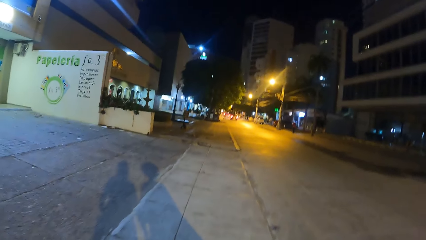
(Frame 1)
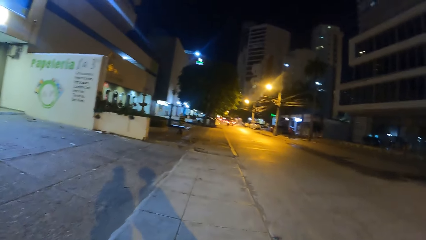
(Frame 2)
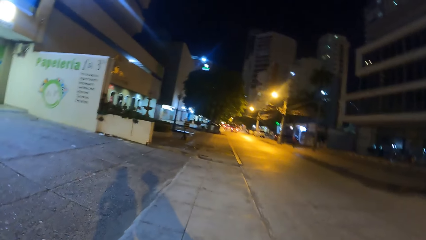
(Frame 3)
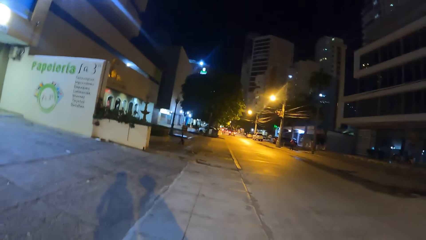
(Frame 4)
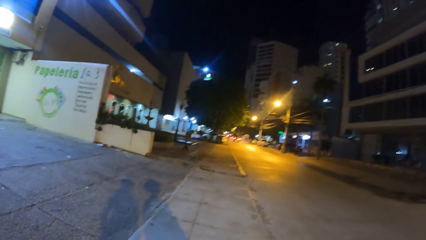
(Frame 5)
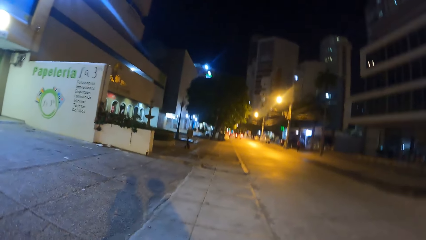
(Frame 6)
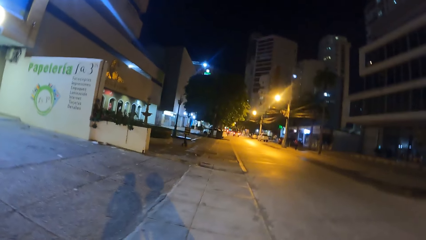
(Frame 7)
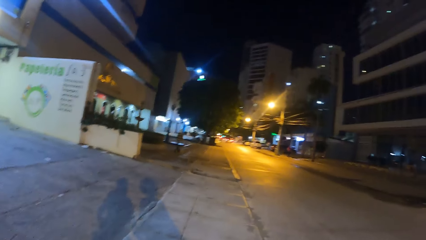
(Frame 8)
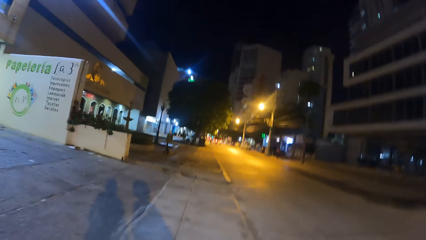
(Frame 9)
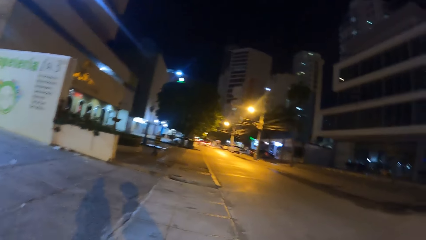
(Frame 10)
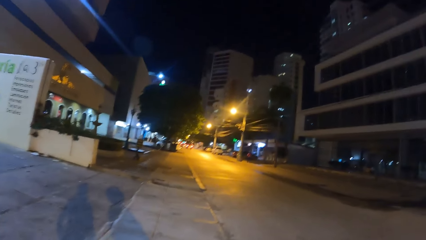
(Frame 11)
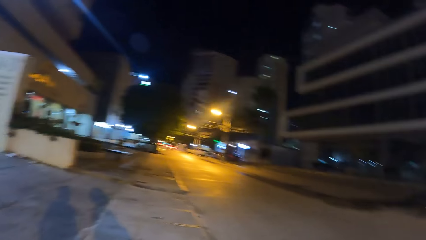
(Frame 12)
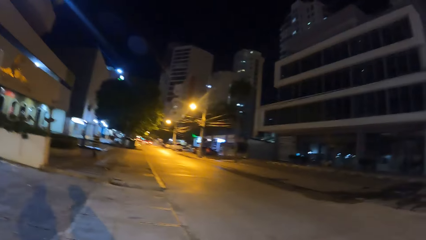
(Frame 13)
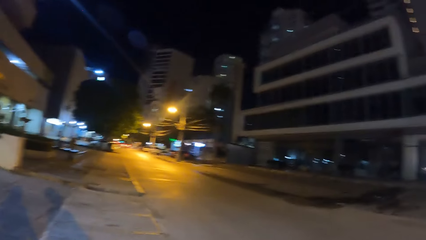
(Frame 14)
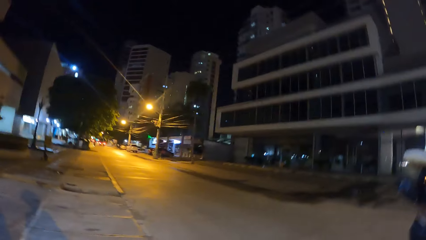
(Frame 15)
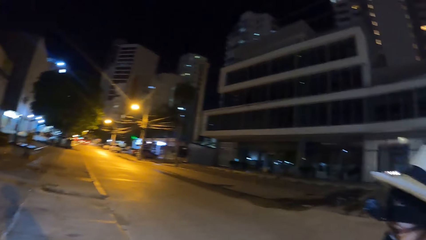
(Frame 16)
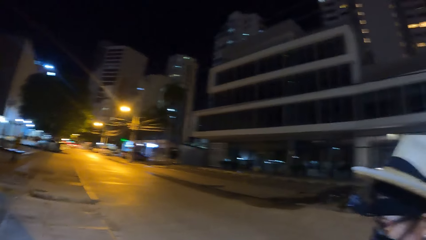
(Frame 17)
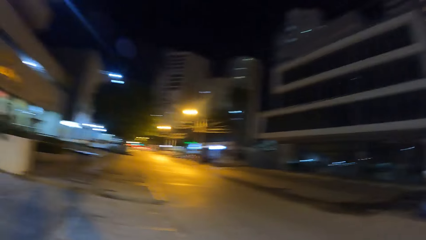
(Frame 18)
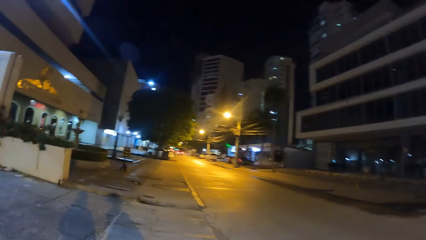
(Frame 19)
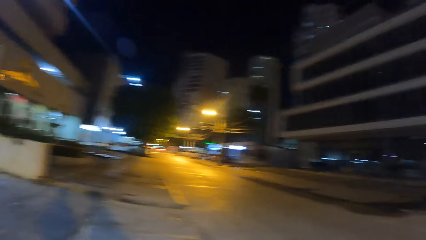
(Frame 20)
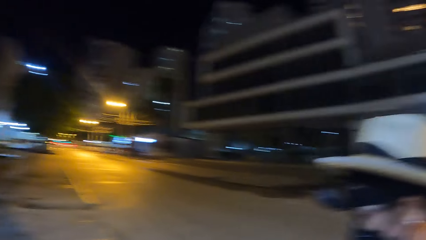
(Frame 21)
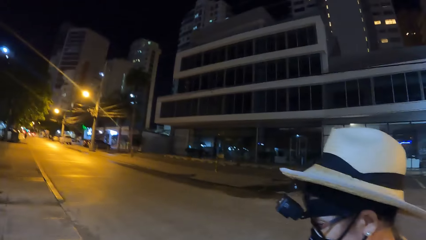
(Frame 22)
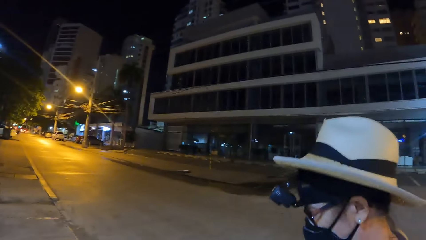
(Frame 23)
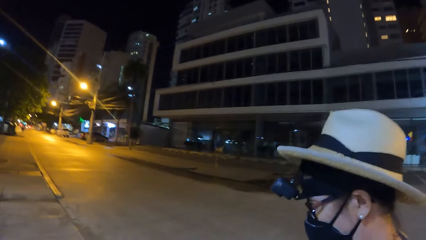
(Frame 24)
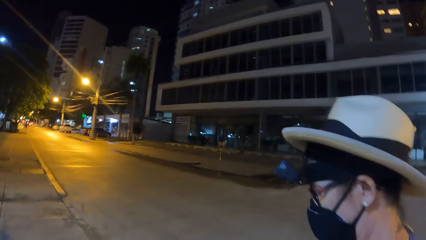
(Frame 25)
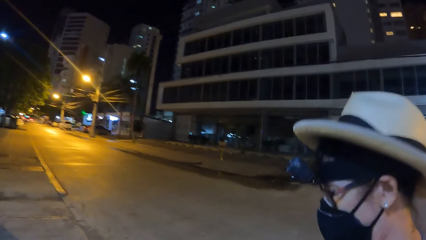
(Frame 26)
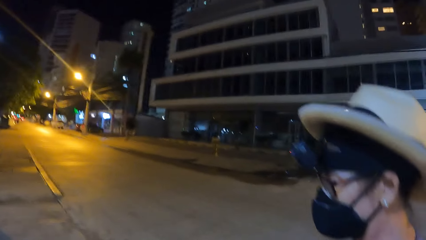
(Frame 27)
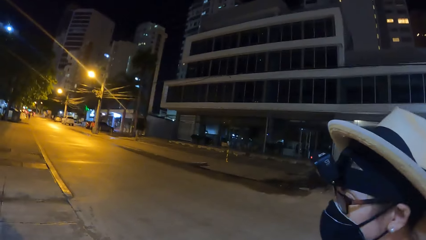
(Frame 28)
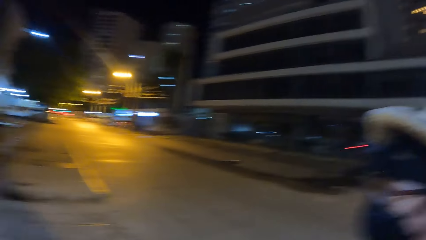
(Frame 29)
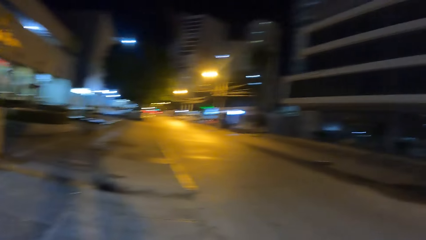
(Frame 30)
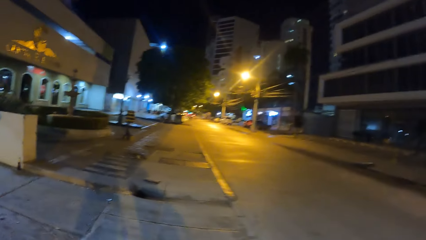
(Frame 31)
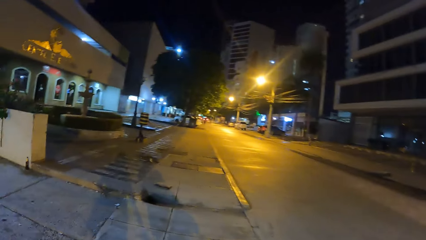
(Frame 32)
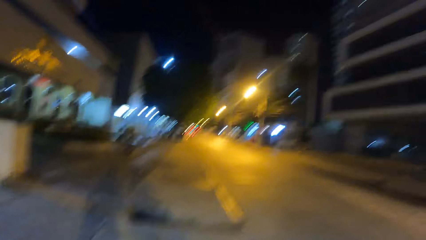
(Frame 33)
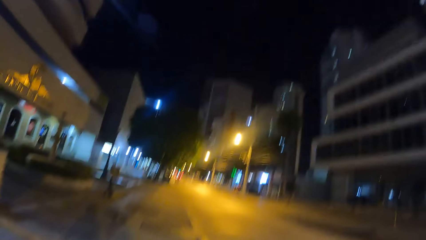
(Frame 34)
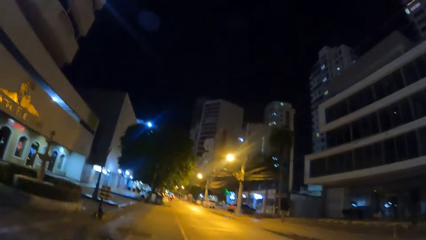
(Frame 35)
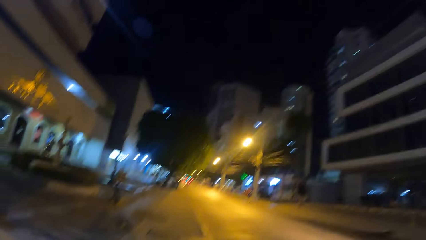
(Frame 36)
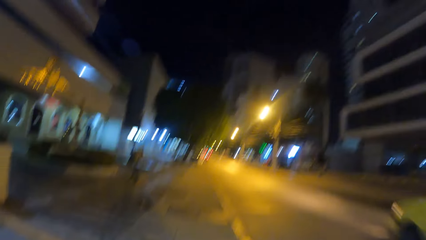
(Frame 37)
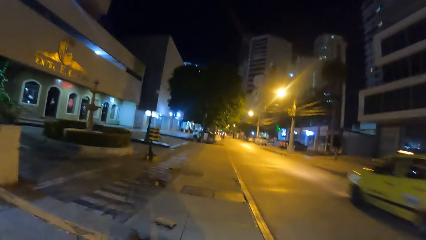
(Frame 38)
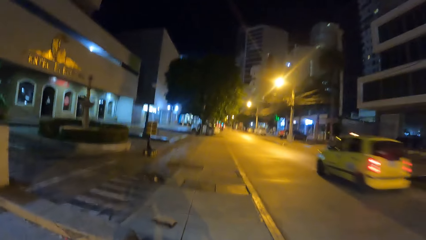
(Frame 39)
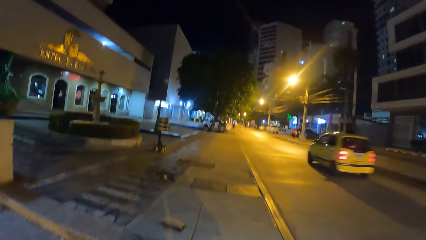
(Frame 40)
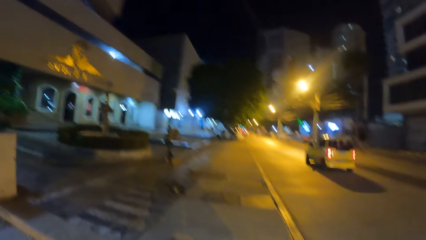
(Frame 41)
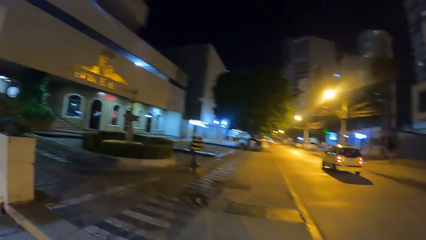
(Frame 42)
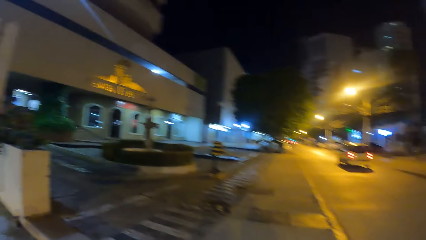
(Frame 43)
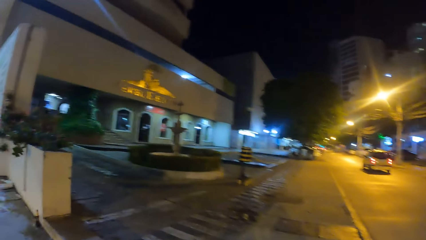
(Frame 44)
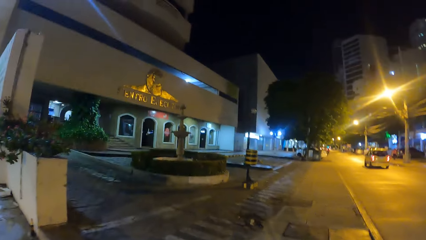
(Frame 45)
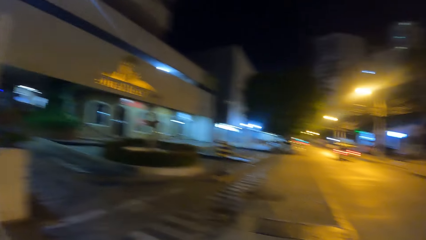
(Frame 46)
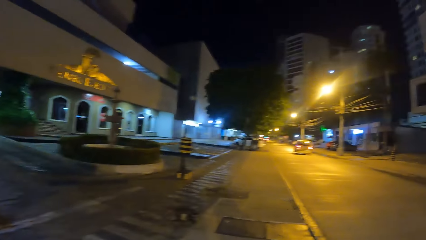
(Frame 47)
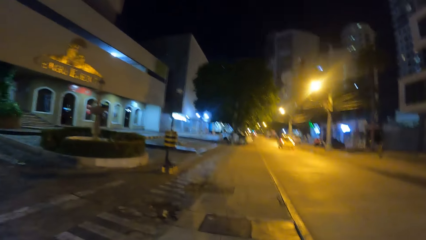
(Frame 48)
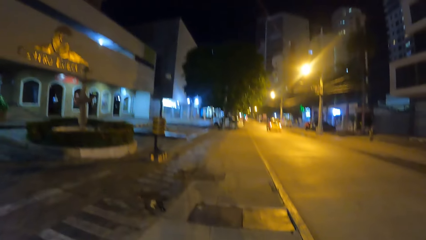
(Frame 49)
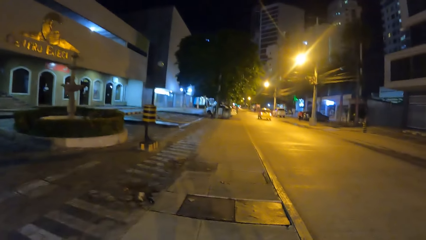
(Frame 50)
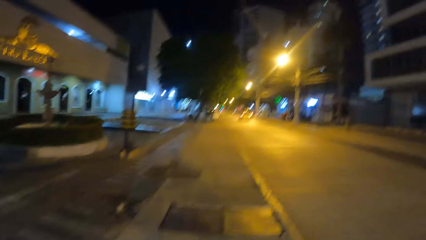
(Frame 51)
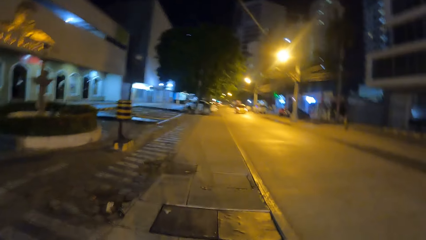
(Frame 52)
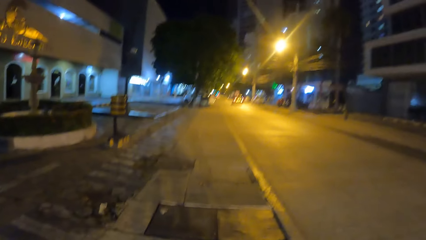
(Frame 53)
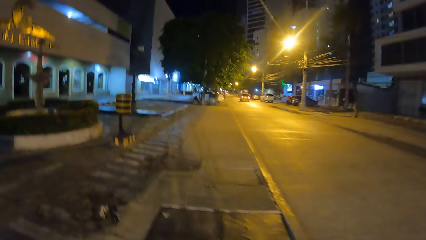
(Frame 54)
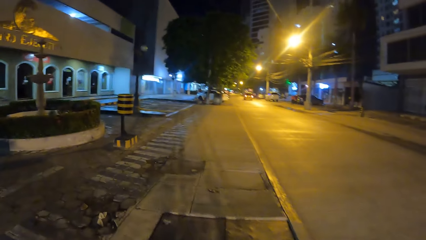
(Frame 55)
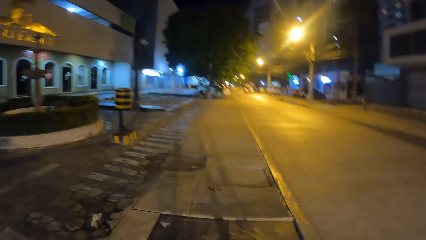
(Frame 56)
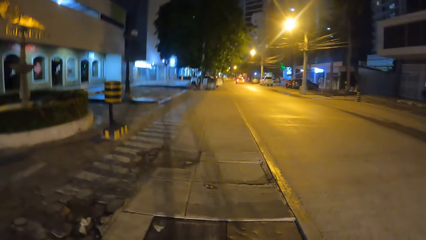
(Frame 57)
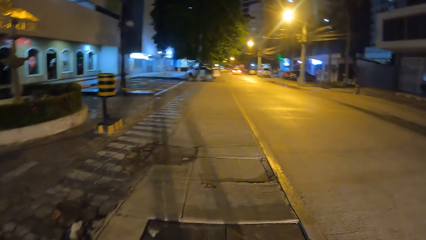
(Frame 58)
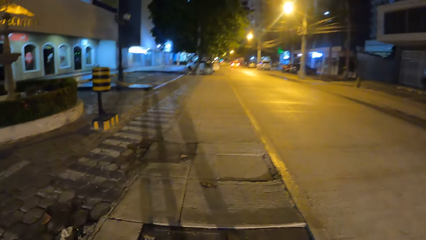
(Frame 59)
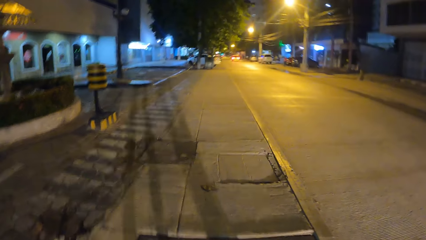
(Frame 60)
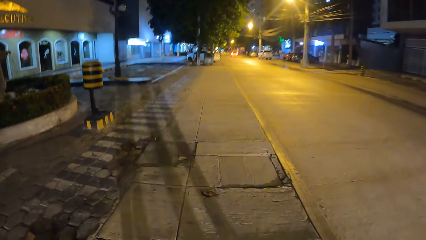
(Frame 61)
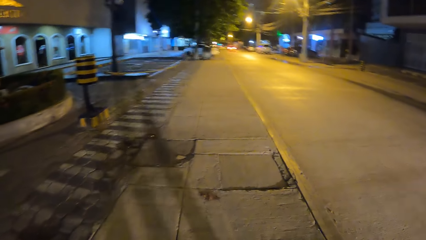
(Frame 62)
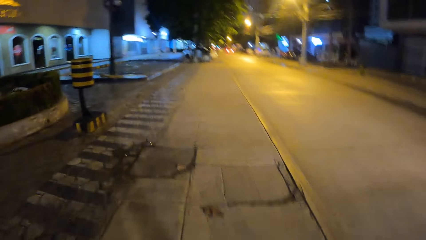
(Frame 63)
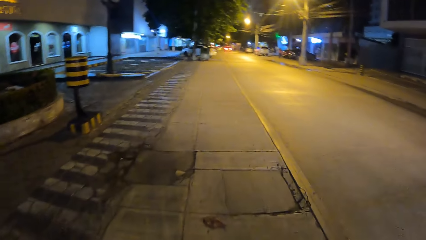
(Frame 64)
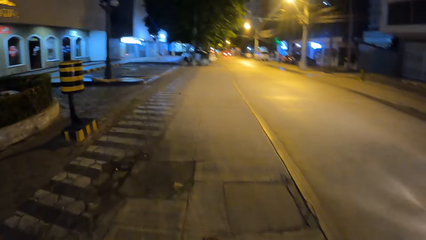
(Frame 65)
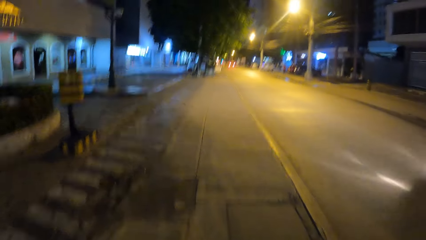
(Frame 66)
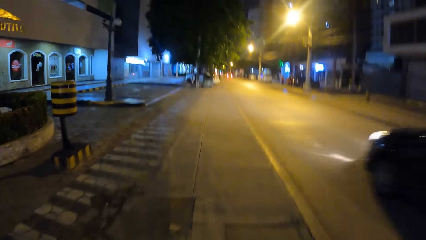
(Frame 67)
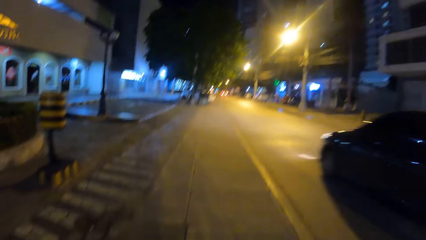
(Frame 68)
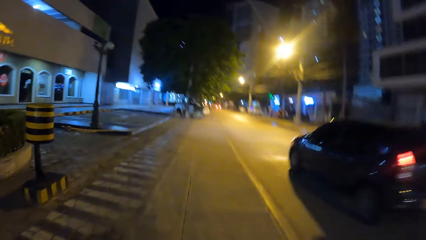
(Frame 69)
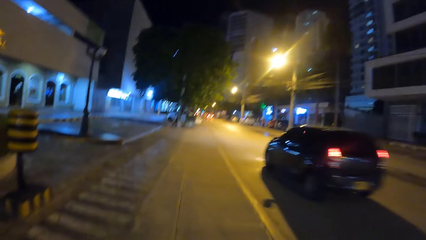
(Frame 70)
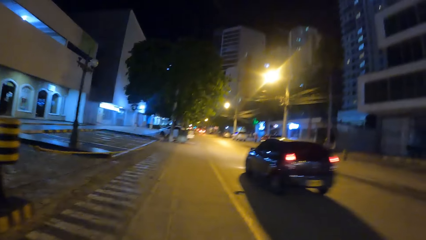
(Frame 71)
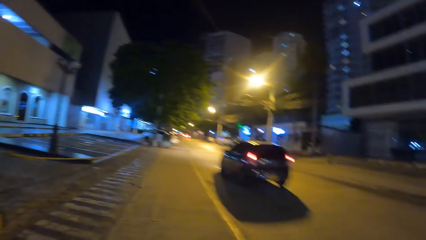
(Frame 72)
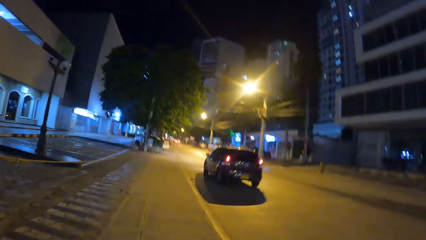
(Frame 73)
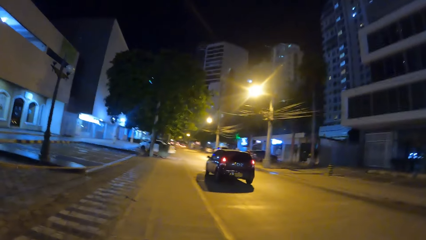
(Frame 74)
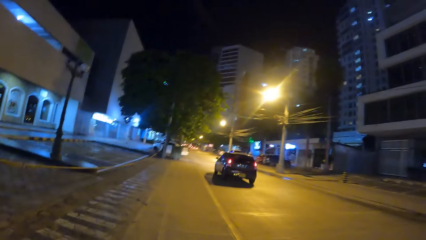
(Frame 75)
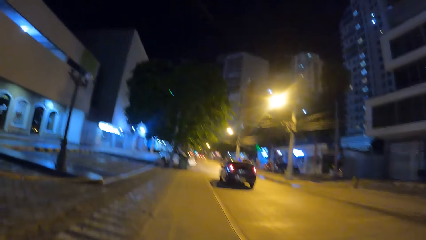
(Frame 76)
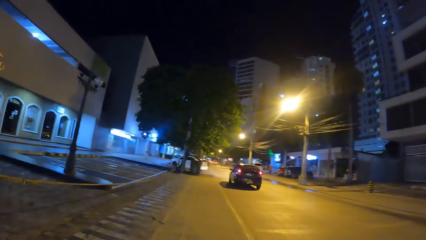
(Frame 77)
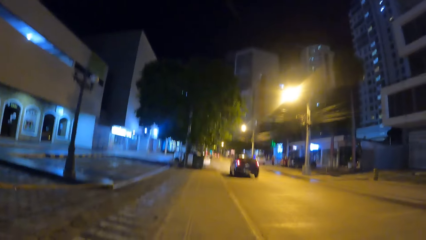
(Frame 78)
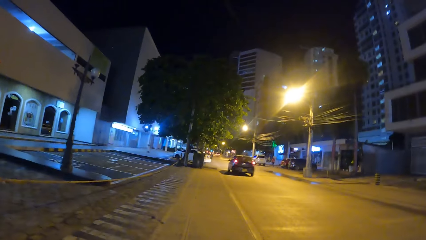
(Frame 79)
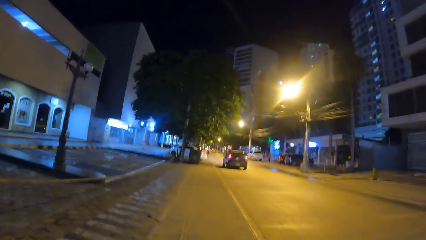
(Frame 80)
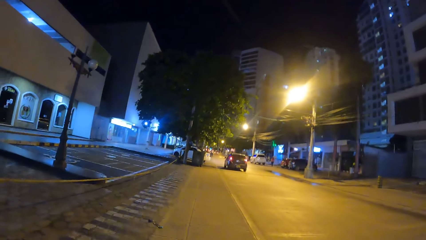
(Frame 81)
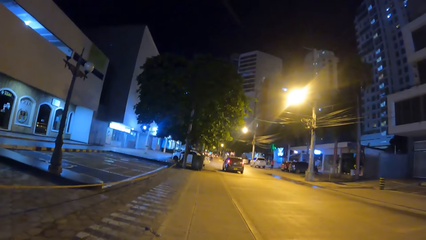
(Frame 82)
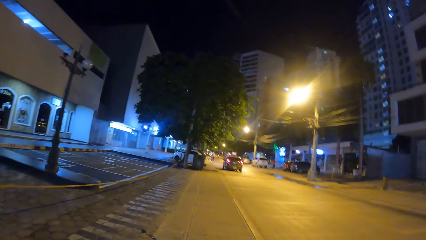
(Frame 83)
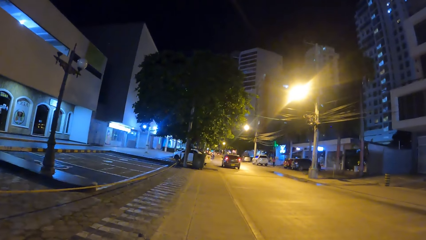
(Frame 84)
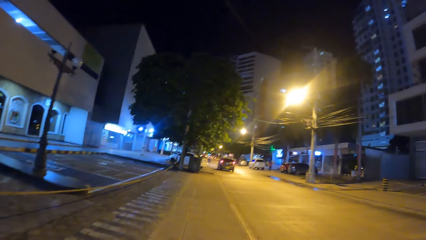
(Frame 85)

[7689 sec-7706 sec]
The camera wearer looks right. They converse with a person. They converse with the person again. They look forward. They look left. They look forward.
